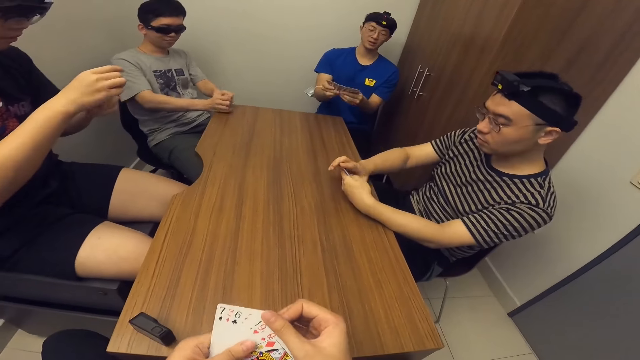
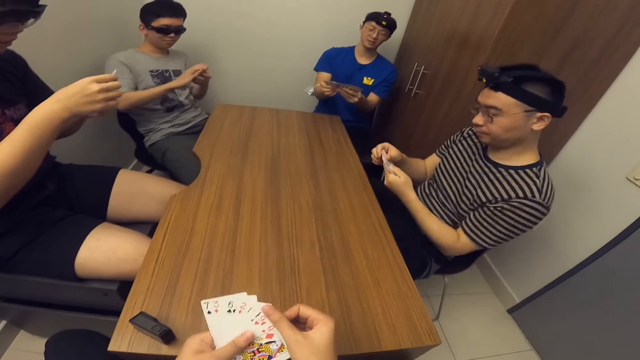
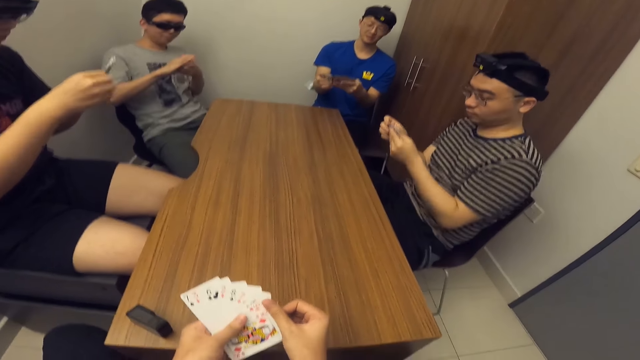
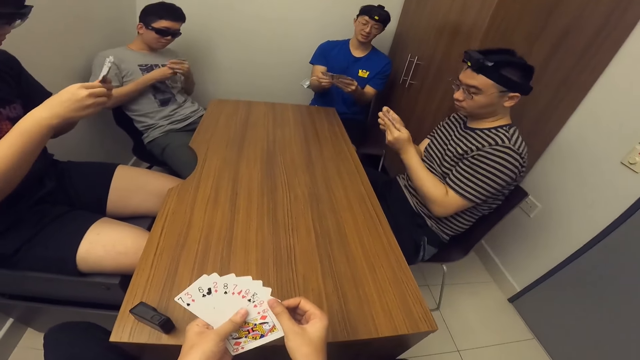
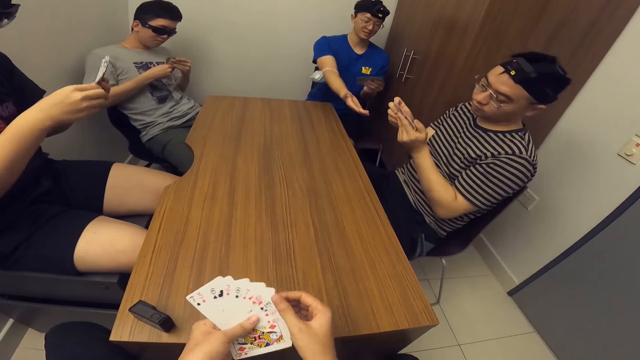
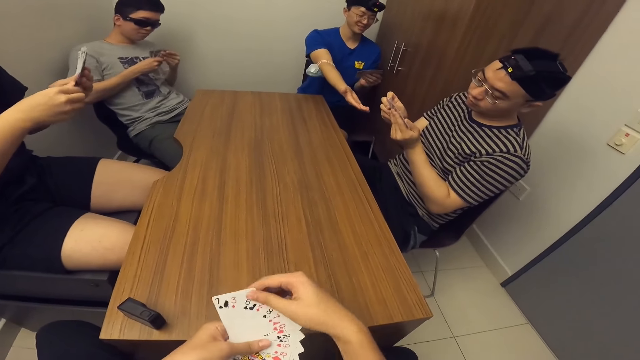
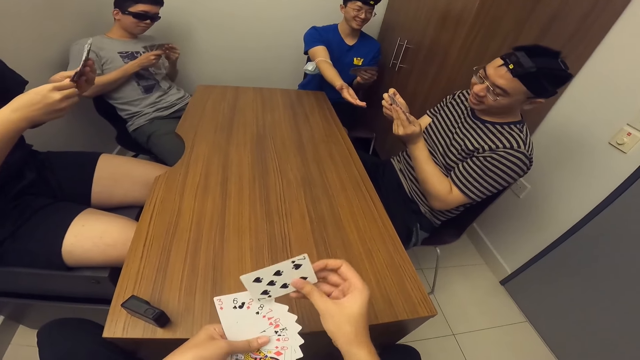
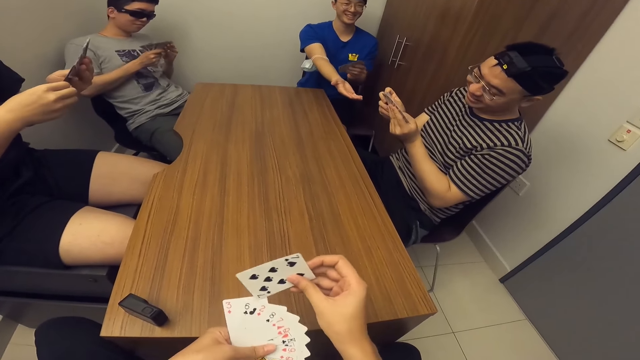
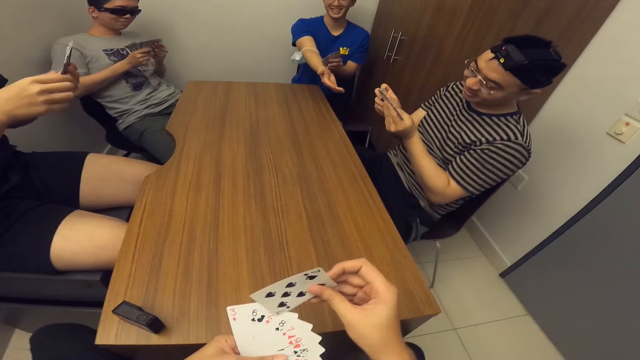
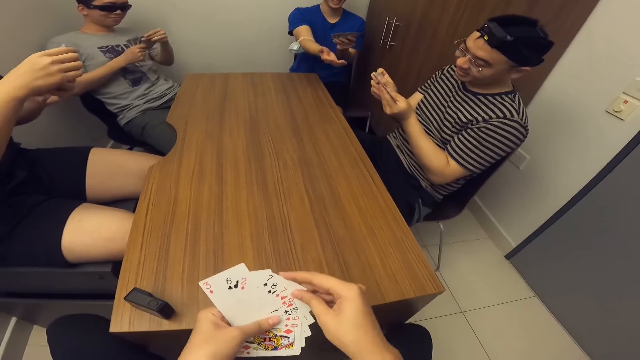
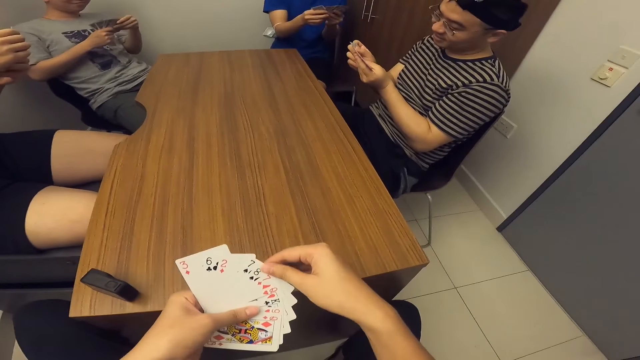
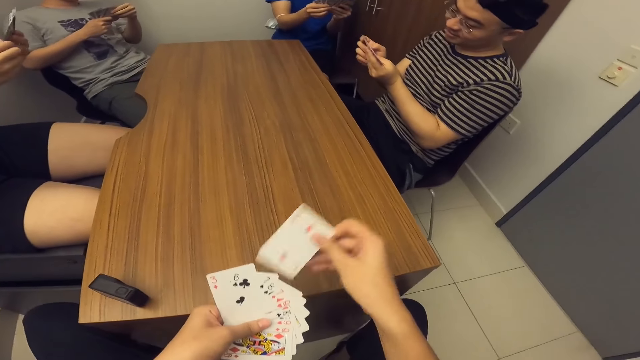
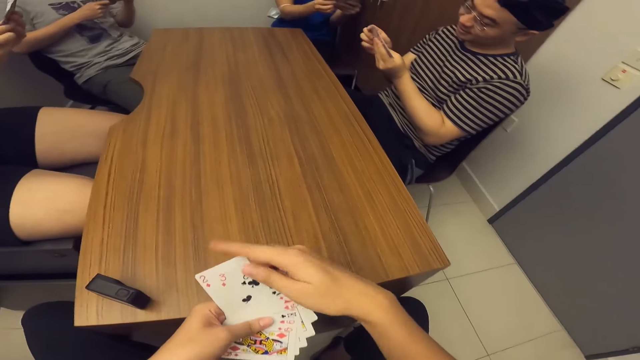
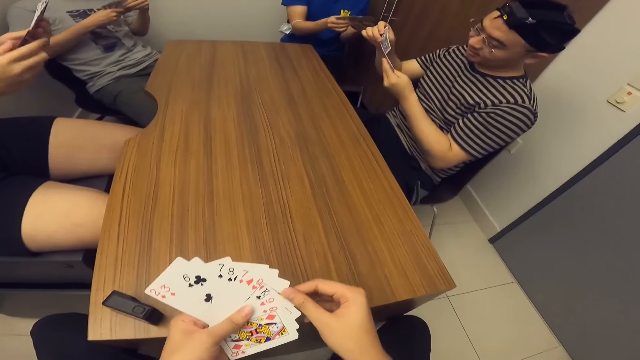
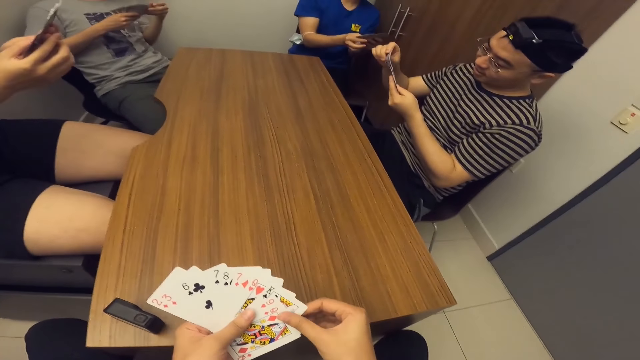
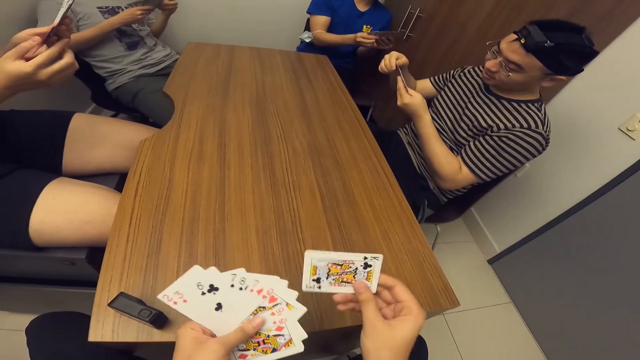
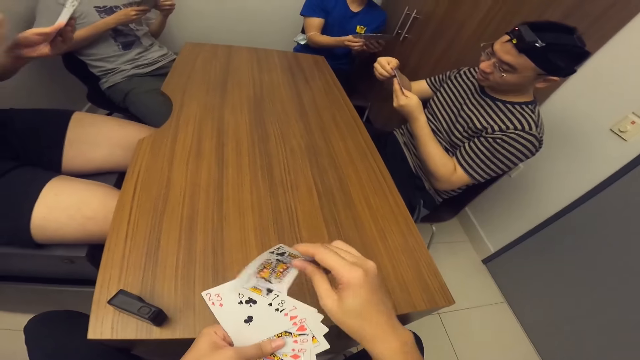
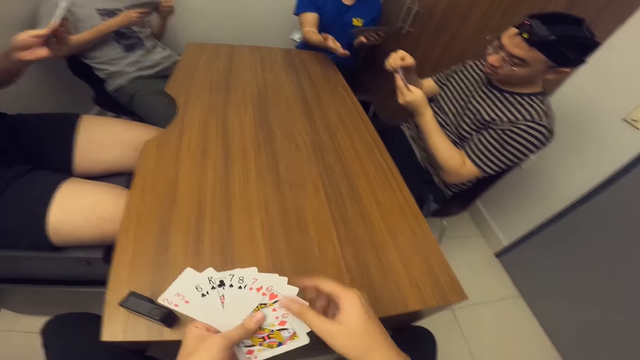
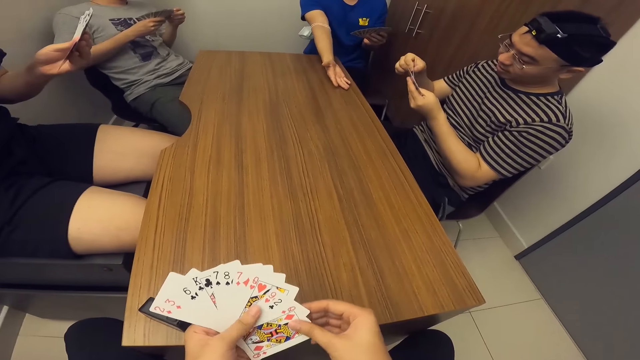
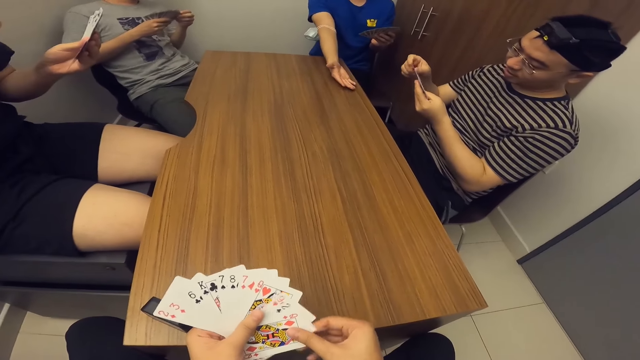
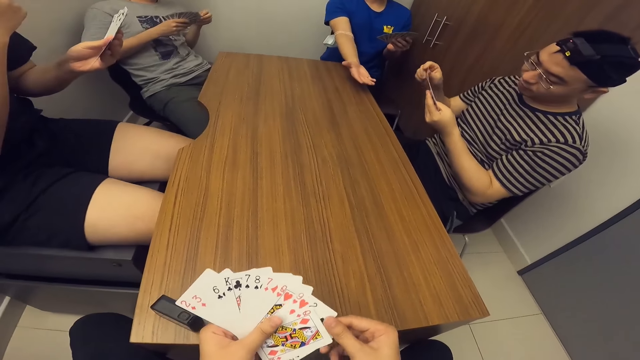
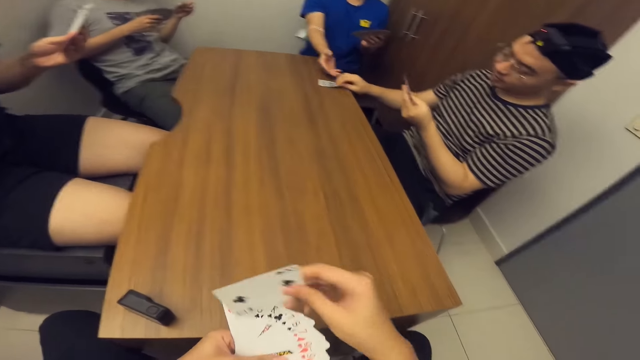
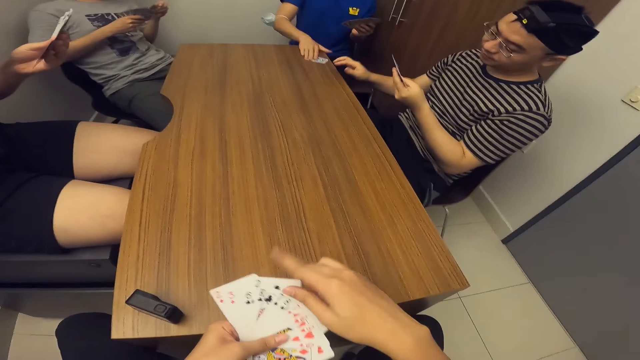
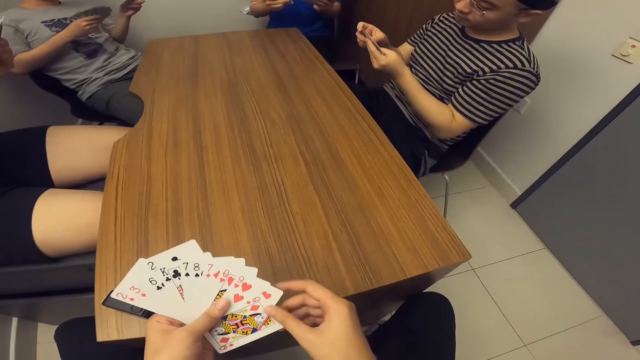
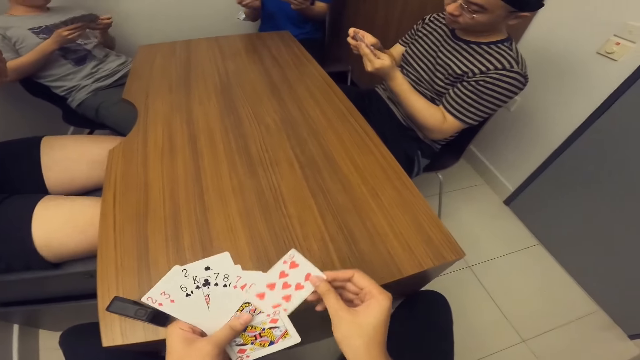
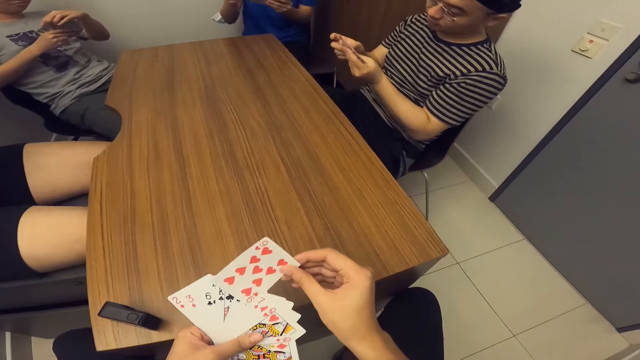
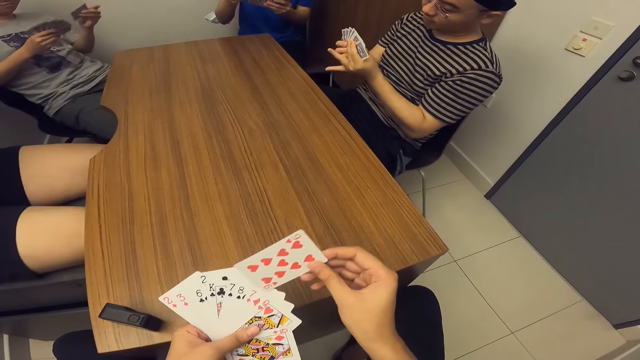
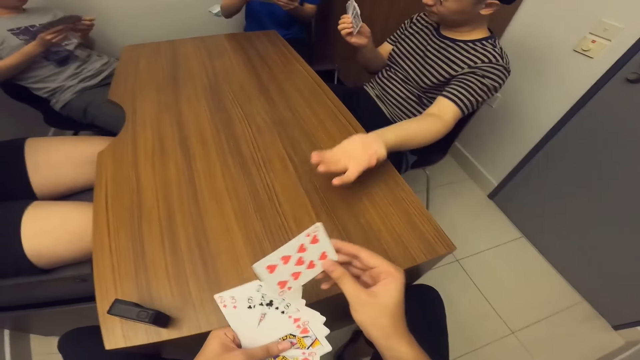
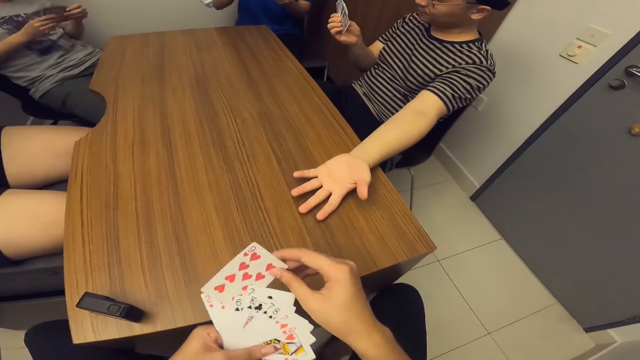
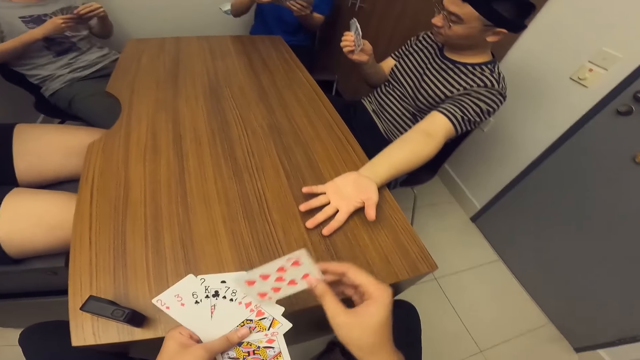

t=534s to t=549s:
A man arranges the cards. The man stretches a hand. The camera wearer picks a card. They return the card to the hand. Another man arranges the cards. The first man arranges the cards. The camera wearer picks a card. They return the card to the hand. The first man stretches a hand. A third man puts a card on the table. A man collects a card from another man with his right hand. The other man passes a card to the man with his right hand. The camera wearer picks a card. The third man stretches a hand.

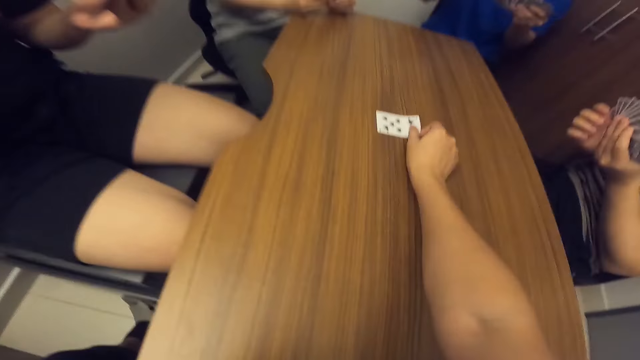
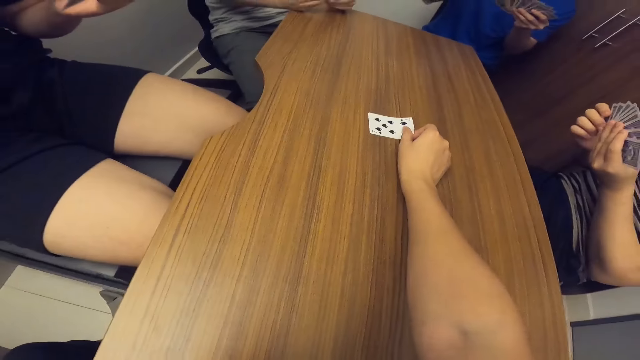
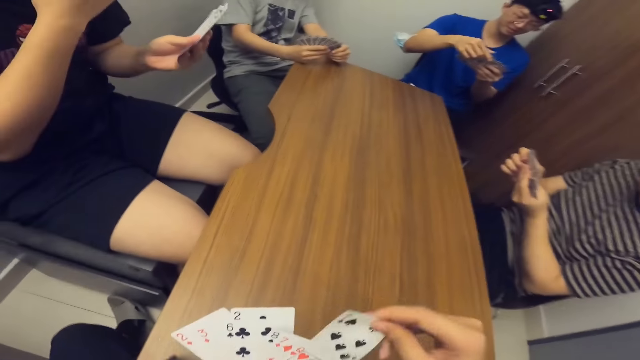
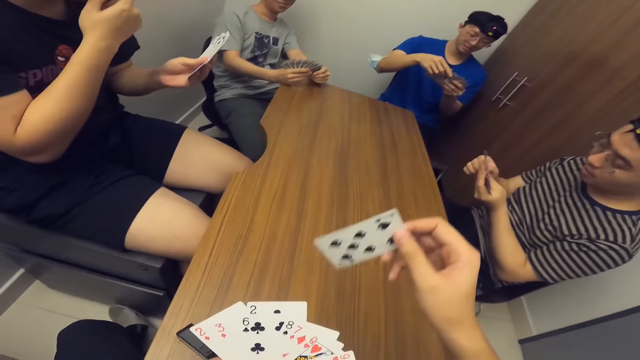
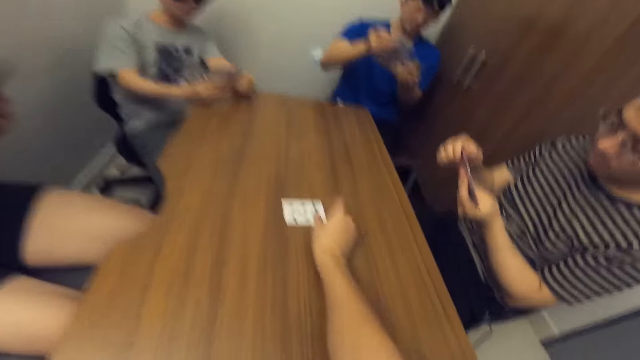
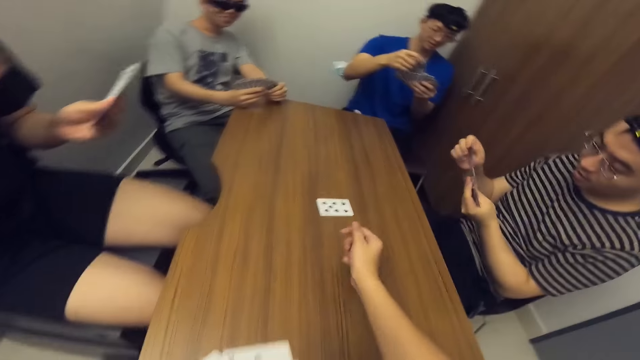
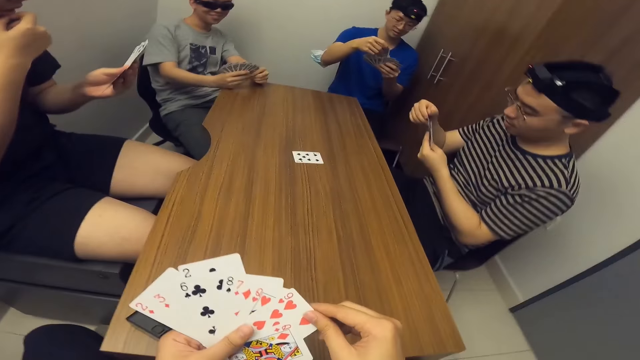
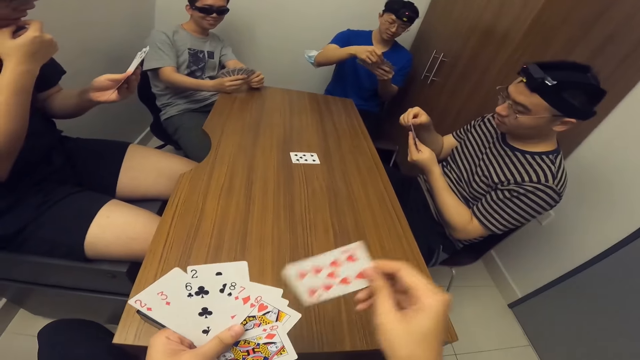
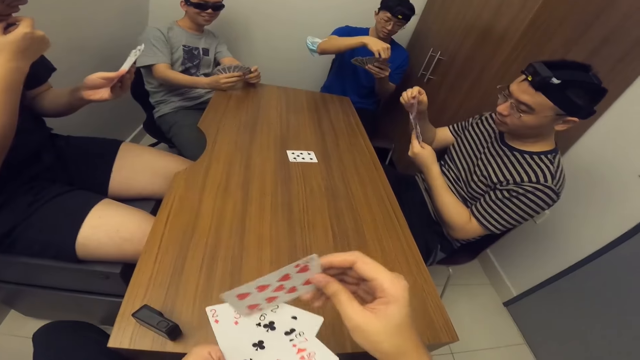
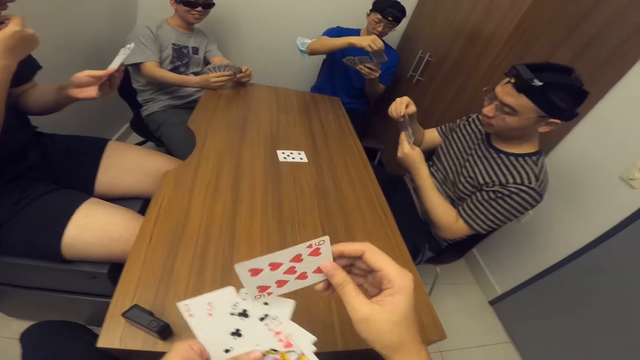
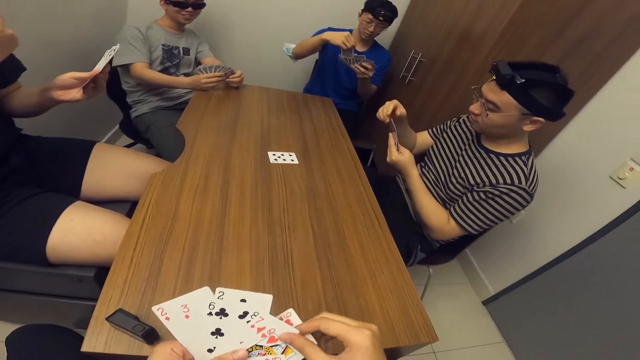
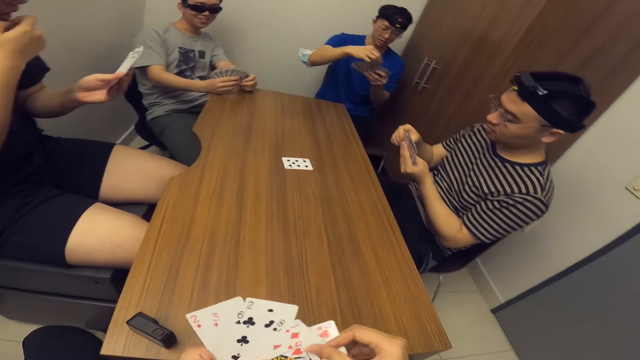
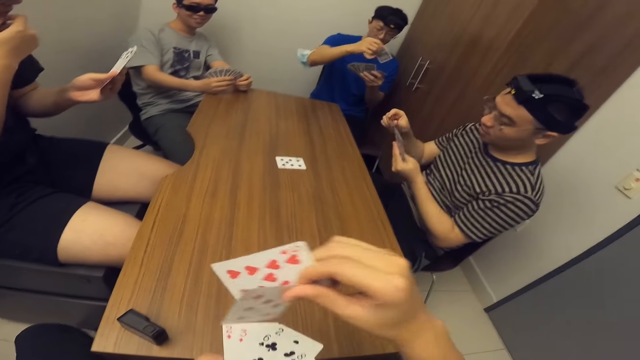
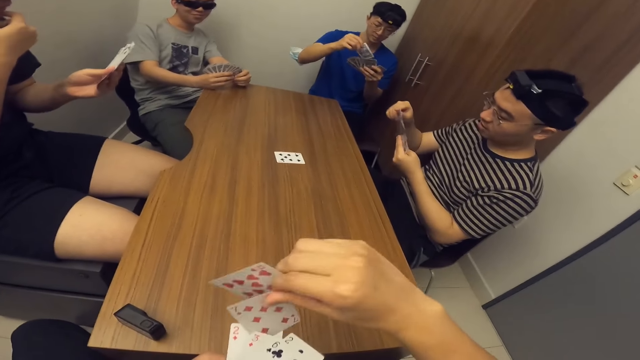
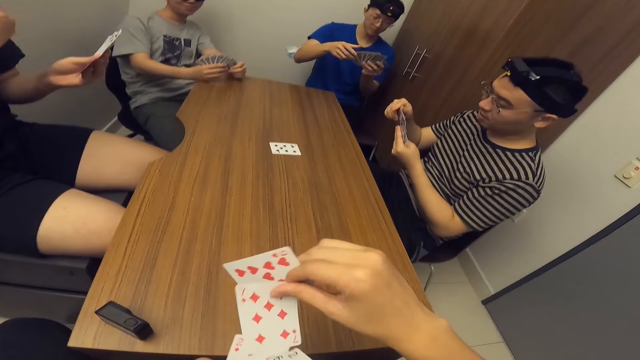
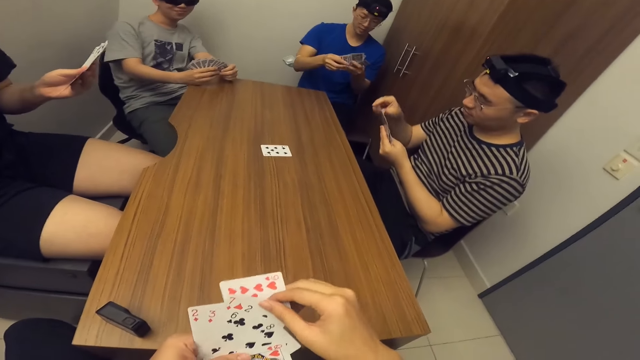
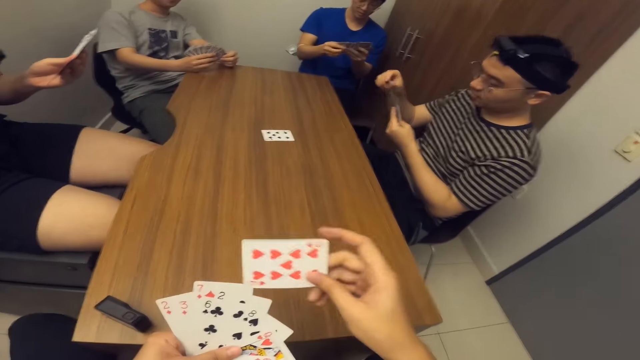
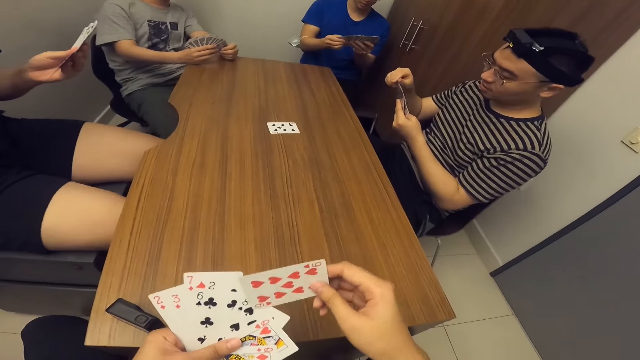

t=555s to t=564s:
The camera wearer places a card on a table with his right hand. He withdraws the card from the table with his right hand. He places the card on the table with his right hand. He shuffles the cards in his hands.
